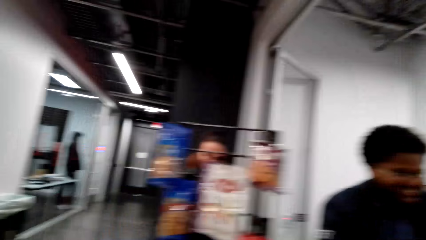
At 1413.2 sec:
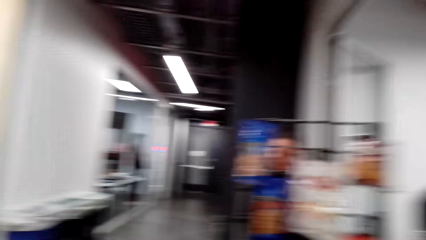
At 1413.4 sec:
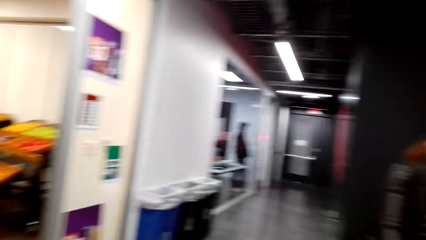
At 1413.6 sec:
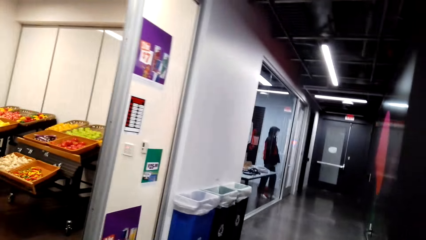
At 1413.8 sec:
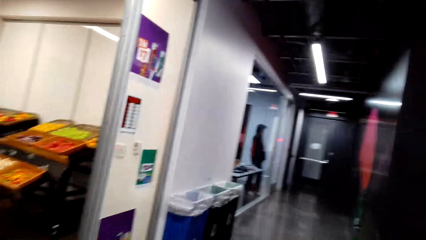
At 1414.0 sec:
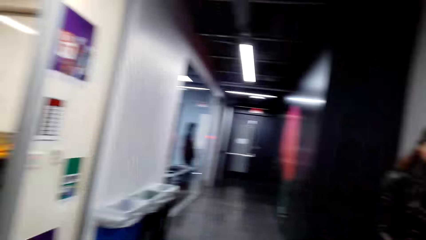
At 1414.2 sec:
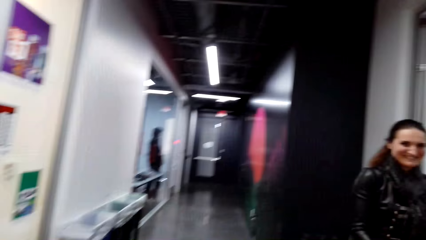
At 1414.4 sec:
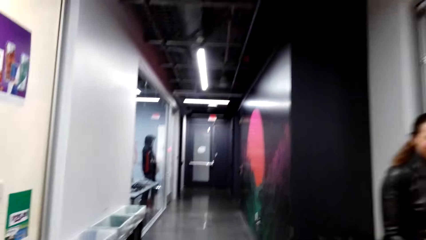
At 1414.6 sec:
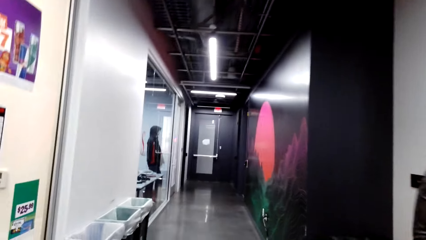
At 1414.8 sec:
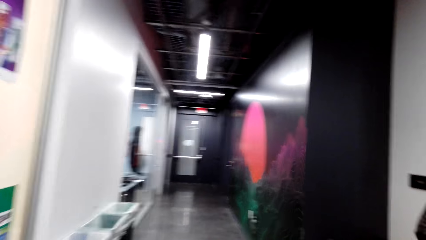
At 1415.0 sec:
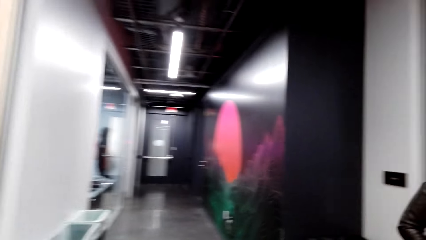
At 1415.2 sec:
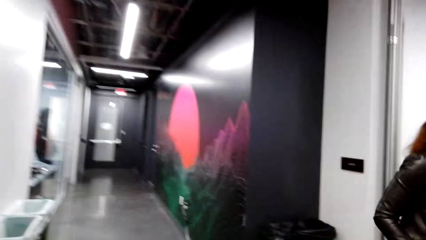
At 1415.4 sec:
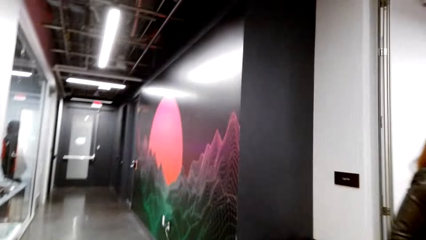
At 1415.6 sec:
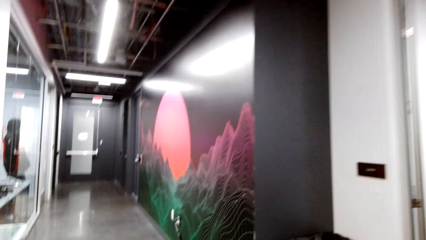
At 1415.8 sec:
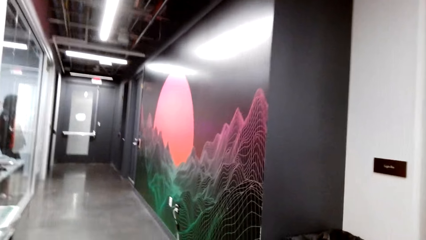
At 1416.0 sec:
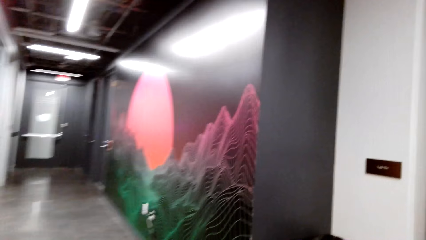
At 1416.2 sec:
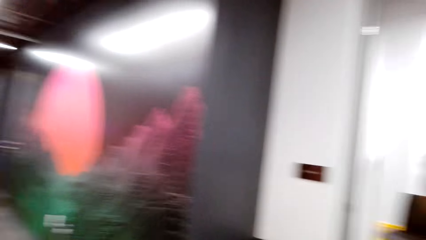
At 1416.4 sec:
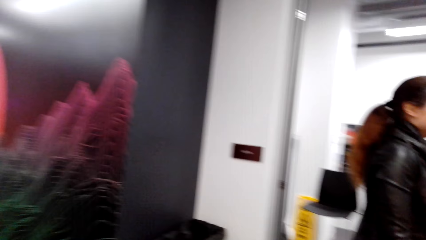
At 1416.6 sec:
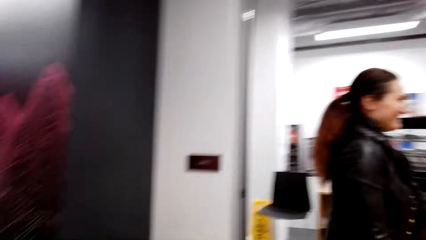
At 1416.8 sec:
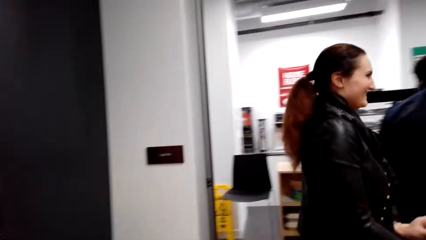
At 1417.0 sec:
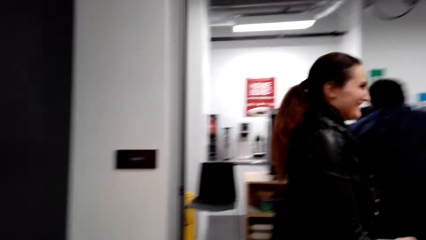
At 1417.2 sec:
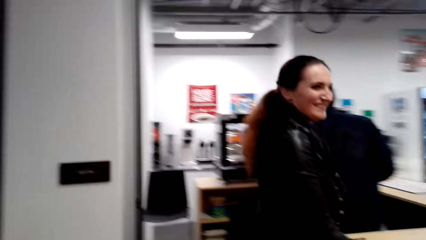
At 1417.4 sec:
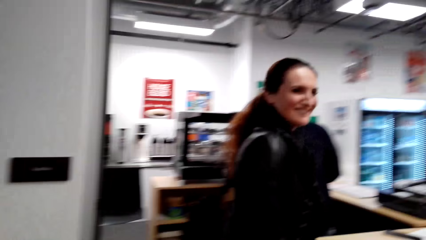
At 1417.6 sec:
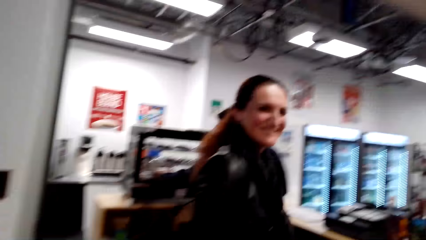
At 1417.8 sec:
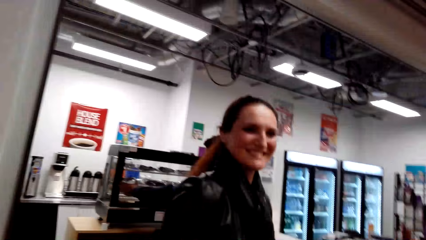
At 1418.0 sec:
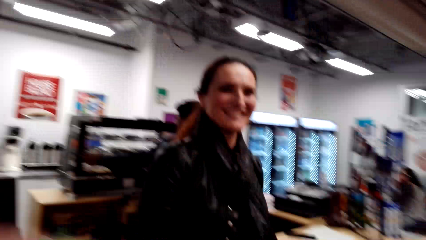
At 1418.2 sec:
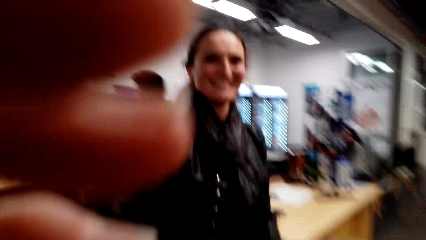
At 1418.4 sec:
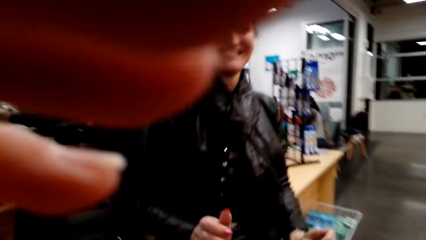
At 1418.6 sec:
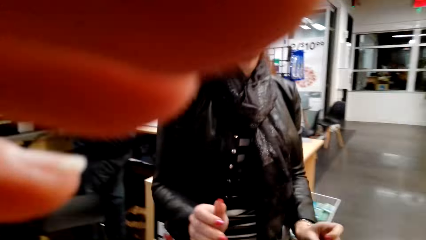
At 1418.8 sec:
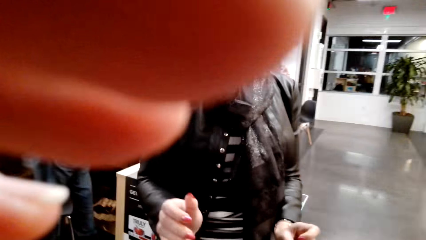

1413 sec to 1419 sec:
The camera wearer removes the camera.
